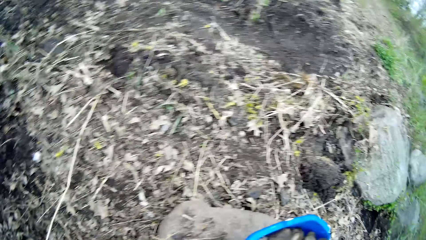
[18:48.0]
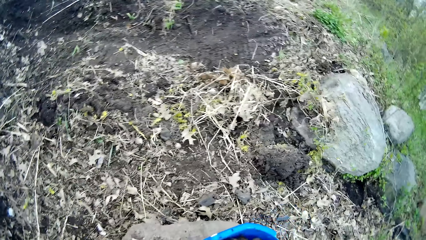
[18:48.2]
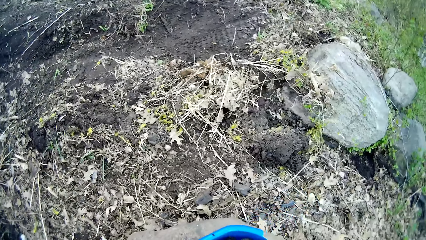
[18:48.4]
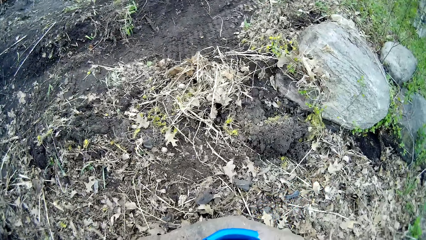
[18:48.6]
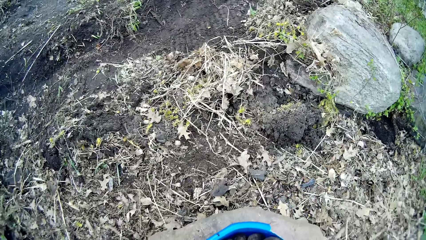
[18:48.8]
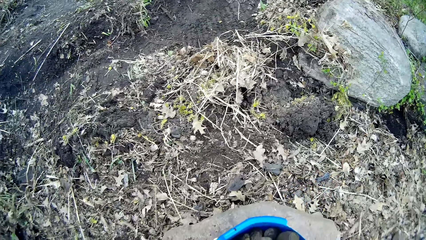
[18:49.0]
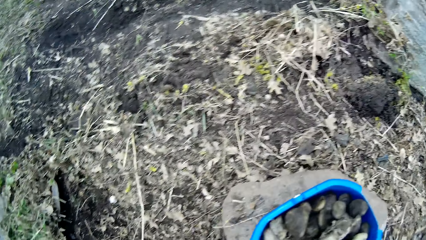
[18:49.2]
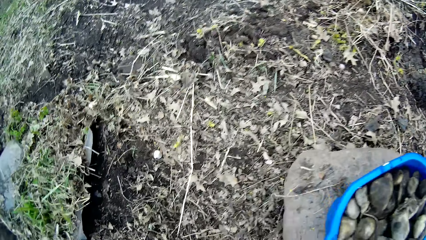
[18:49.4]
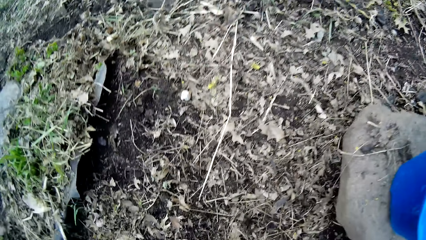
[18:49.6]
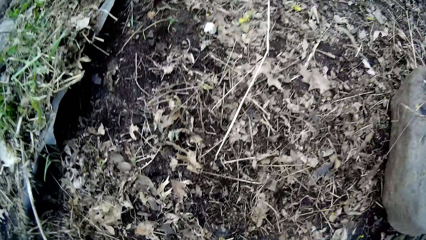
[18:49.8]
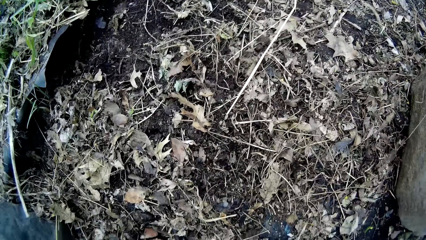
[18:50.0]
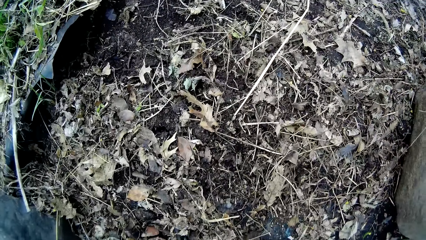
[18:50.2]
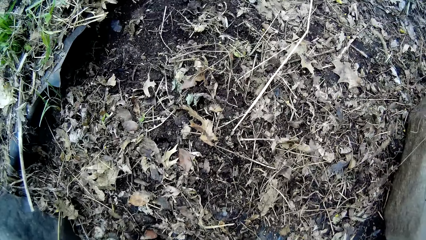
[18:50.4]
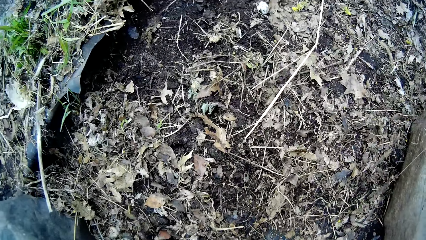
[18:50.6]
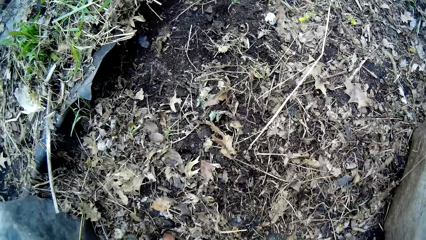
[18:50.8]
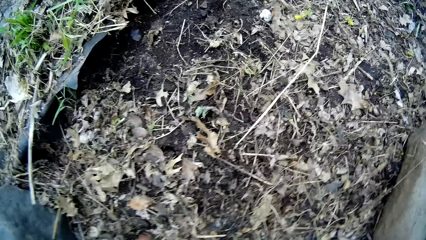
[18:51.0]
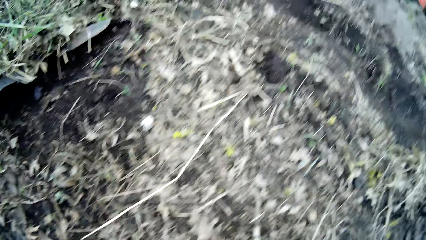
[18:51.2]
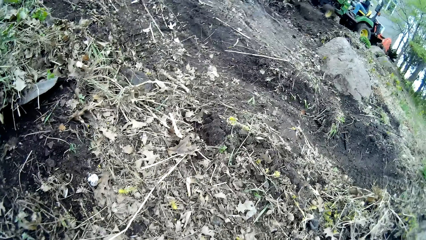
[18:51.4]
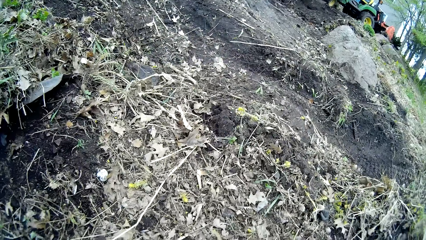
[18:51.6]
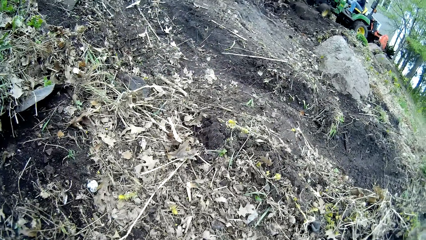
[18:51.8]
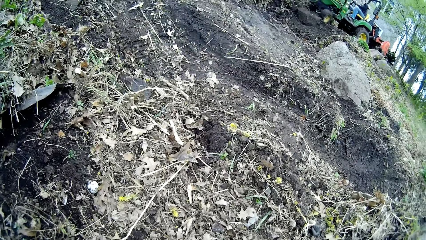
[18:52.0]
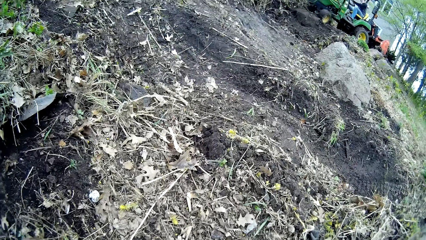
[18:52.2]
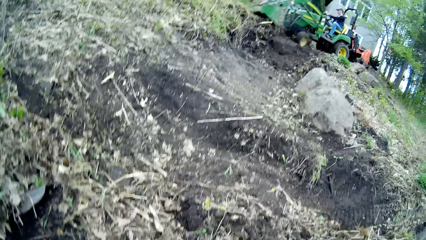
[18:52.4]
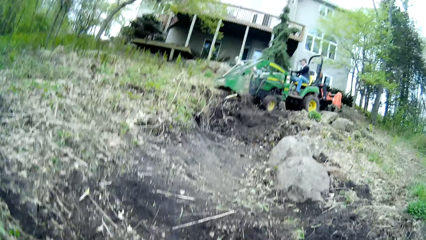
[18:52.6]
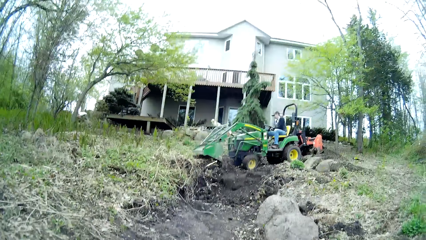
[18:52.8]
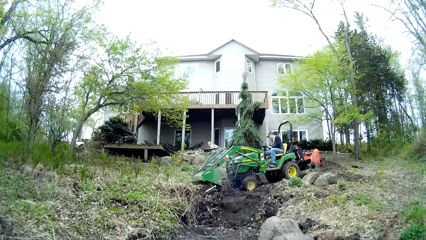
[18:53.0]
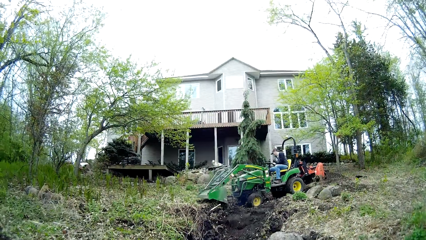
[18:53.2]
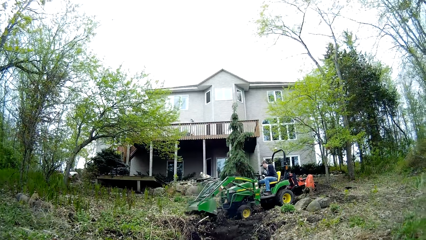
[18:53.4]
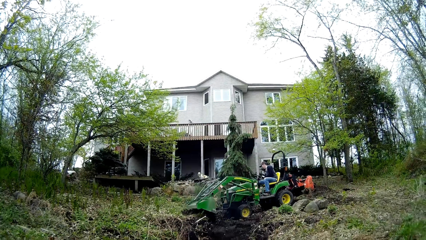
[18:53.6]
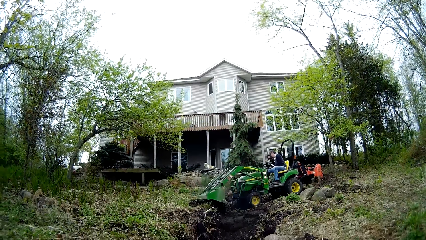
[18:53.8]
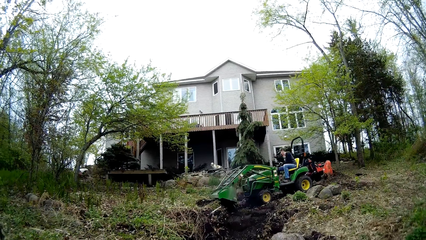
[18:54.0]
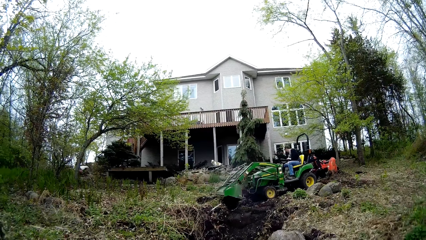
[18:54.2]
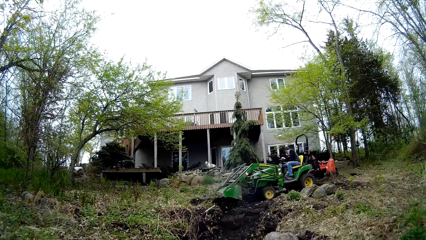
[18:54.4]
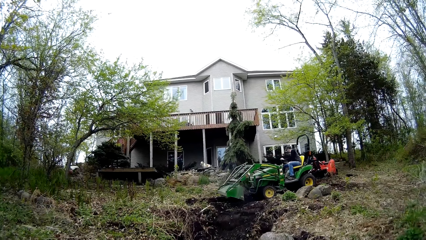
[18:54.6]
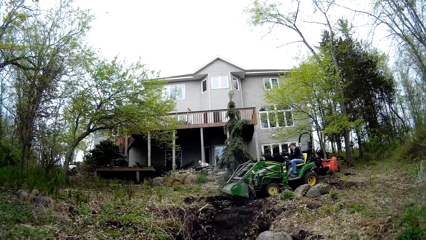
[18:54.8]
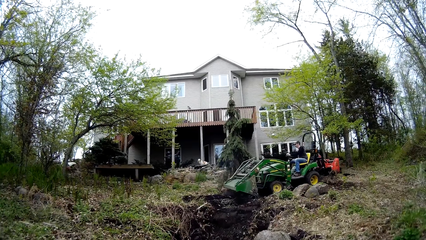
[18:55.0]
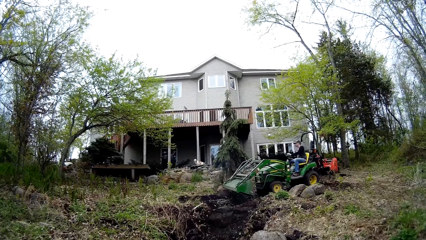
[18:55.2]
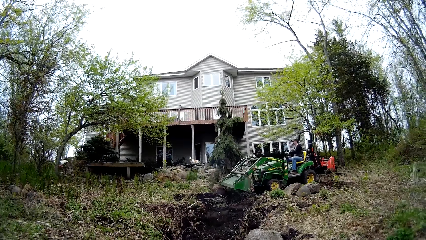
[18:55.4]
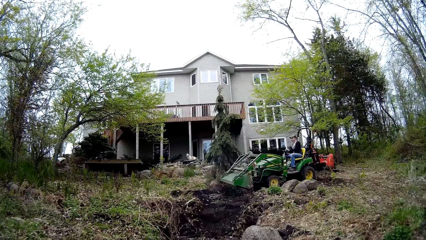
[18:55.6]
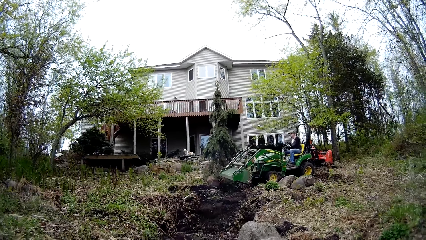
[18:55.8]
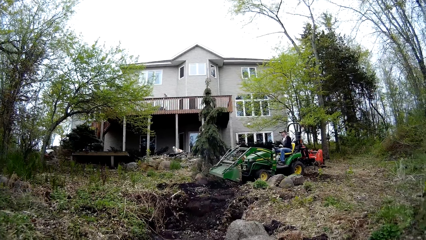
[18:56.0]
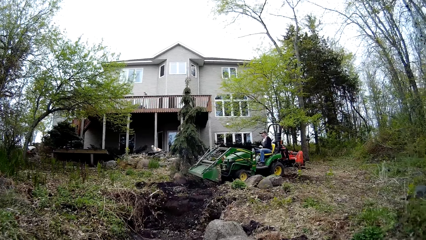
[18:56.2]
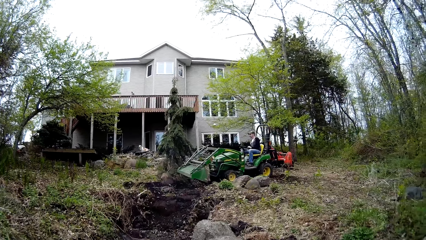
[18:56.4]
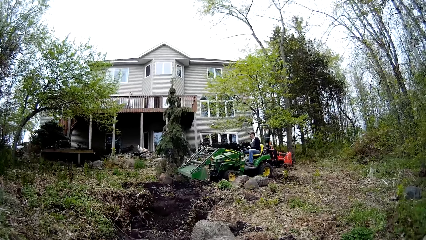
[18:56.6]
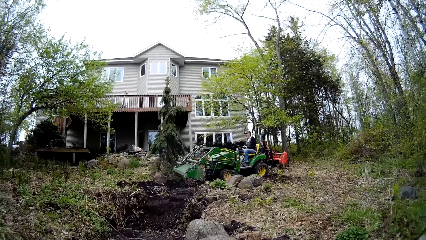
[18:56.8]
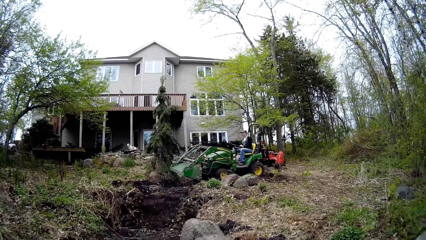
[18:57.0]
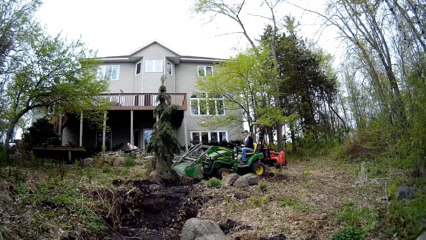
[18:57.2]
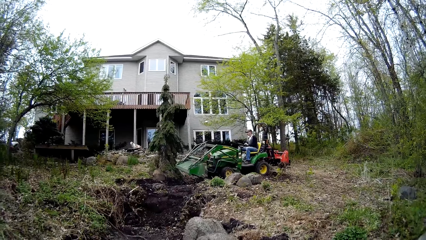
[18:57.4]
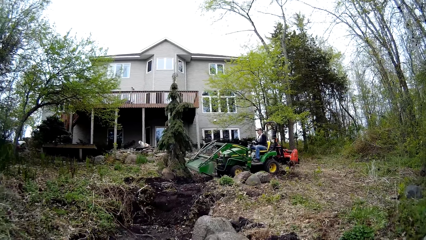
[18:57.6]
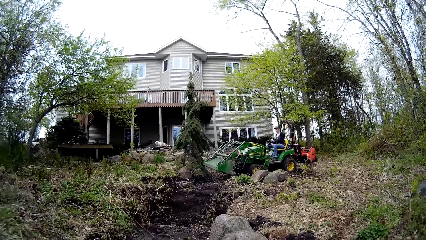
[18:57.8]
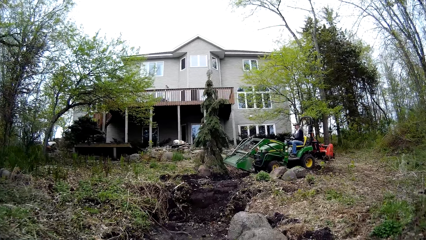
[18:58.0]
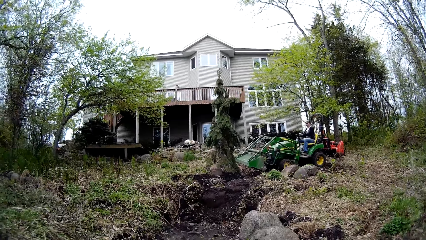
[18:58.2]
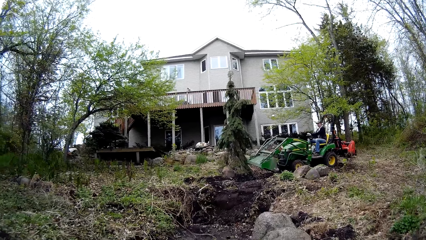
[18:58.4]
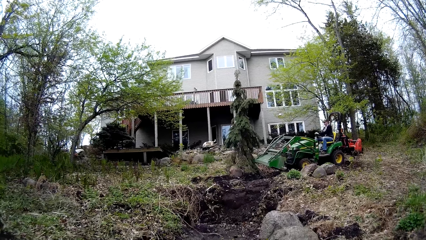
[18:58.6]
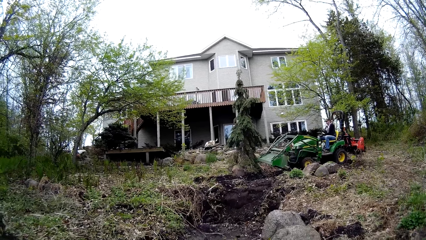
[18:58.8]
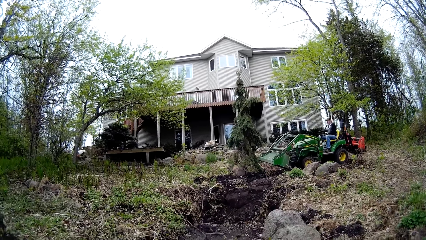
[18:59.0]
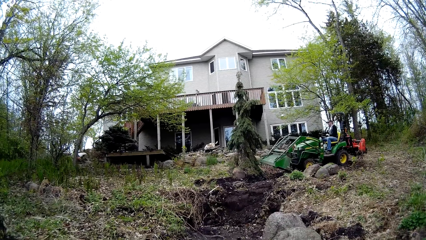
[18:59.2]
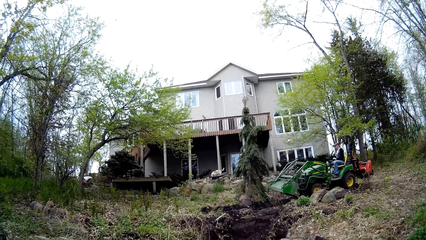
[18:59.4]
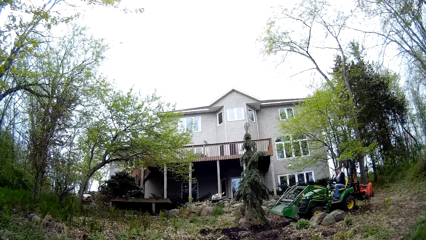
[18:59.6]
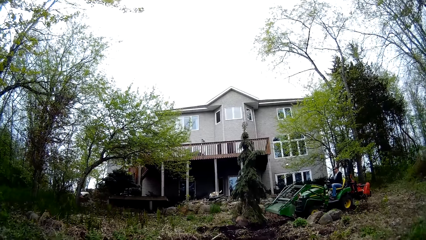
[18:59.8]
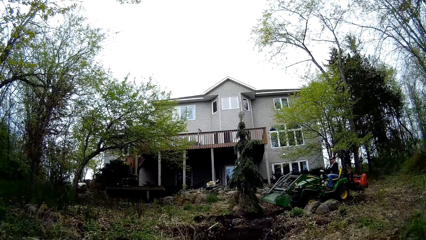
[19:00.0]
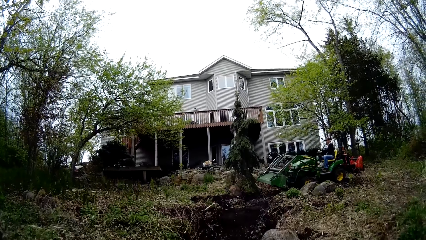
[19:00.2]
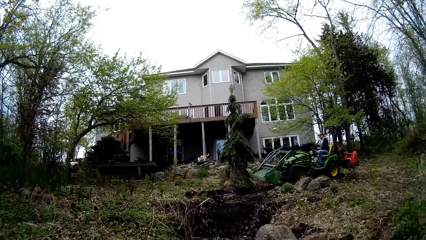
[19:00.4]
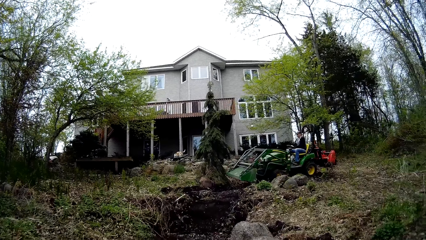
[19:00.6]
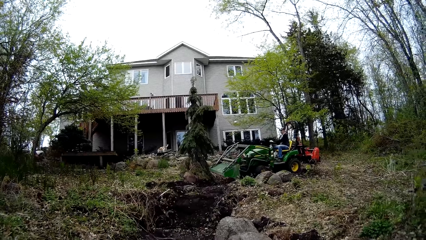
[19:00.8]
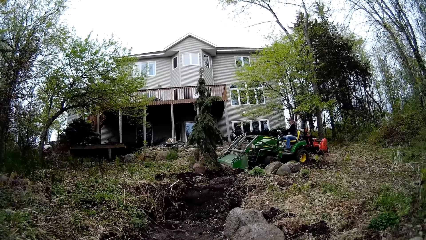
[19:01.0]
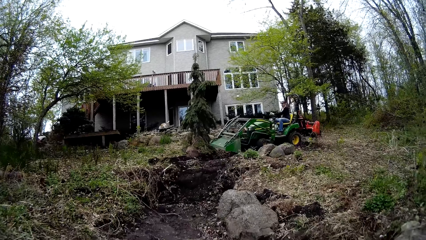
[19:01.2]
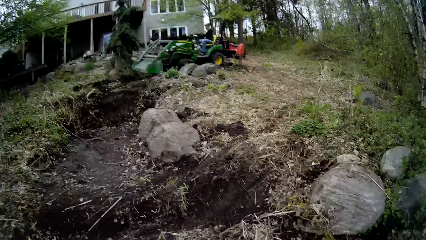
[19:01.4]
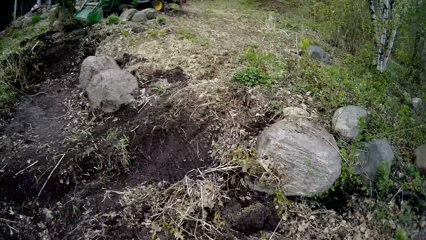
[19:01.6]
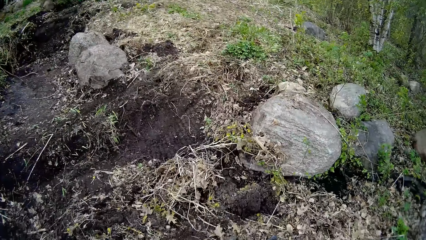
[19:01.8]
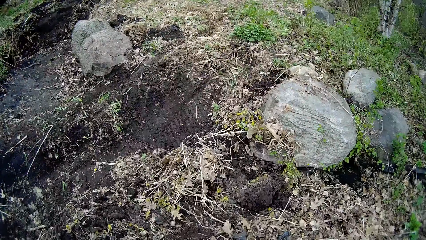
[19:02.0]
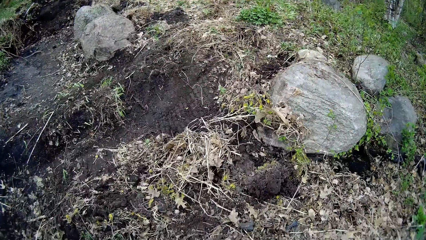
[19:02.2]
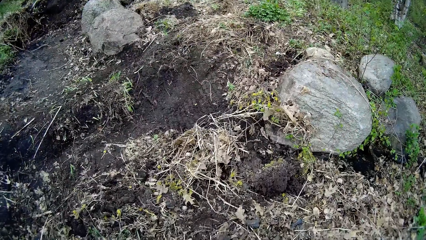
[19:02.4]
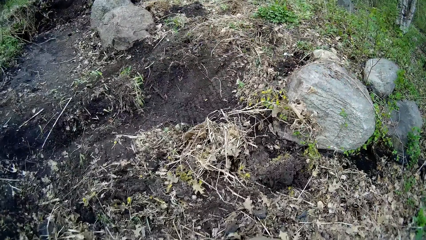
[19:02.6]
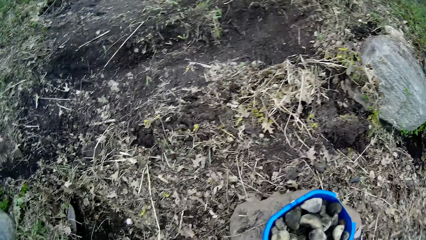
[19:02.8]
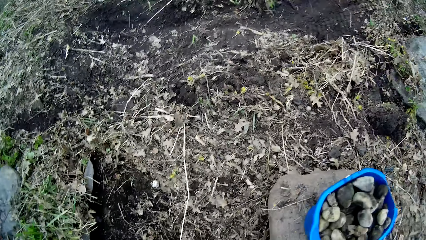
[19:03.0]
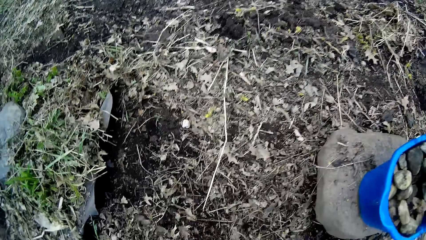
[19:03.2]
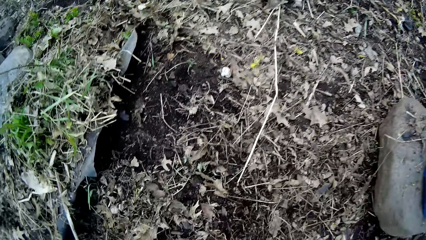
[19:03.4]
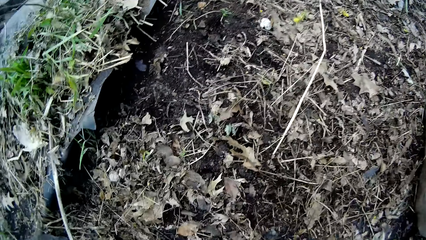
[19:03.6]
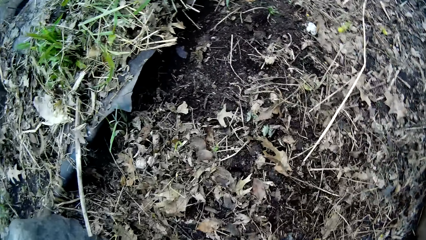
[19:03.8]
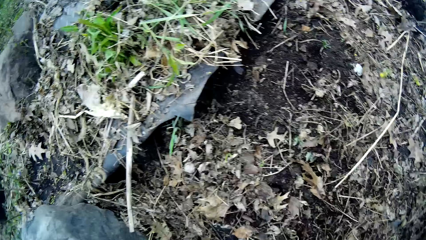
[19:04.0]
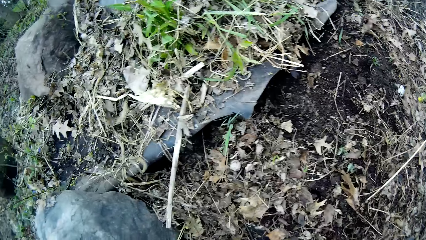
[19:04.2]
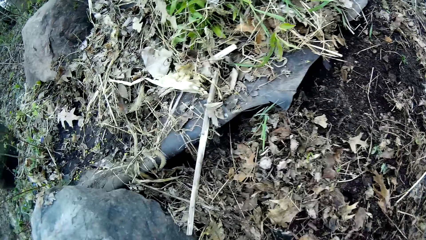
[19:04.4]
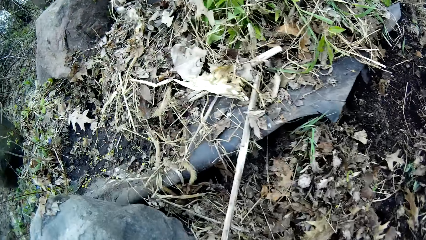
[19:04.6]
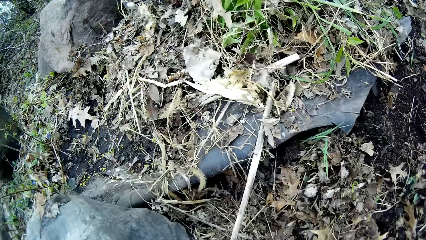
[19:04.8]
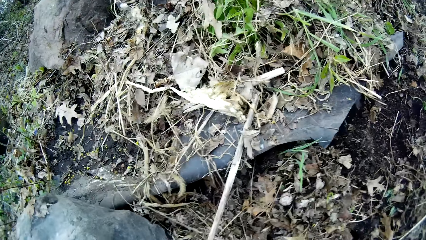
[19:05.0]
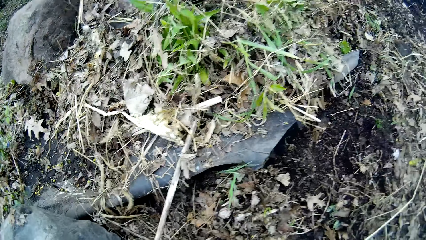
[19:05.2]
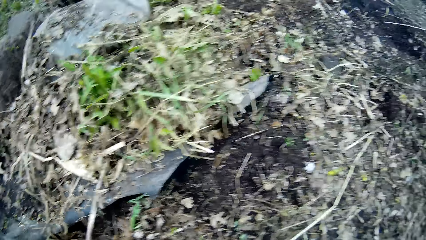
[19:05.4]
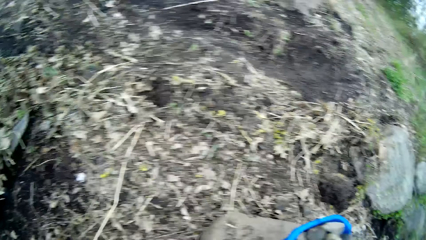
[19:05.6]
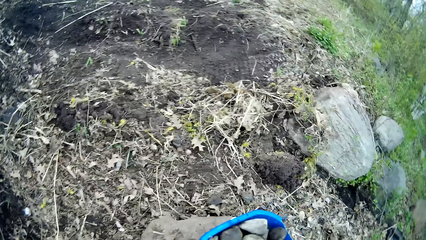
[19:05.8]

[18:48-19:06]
The camera wearer turns around and puts stones in the bucket. They move in the garden. A man clears the ground with a tractor. The camera wearer looks around. They look around repeatedly. They do something. They move in the garden. They look around.
